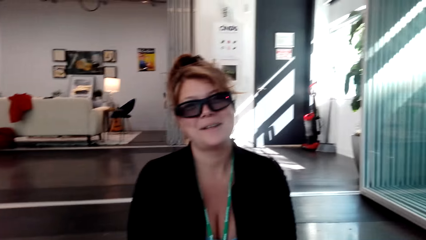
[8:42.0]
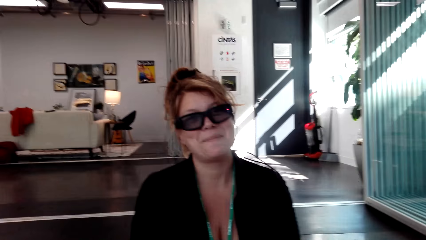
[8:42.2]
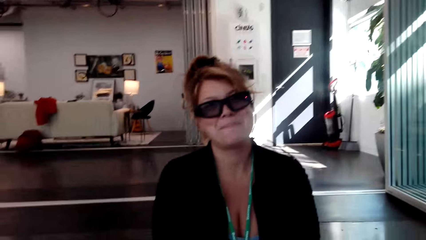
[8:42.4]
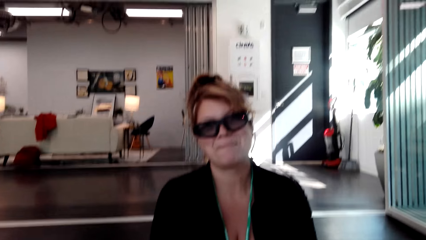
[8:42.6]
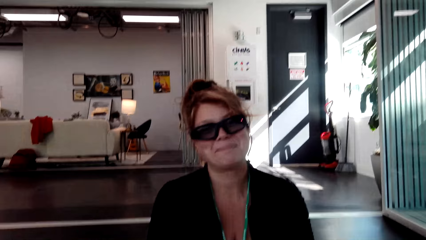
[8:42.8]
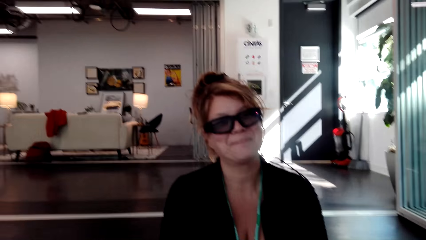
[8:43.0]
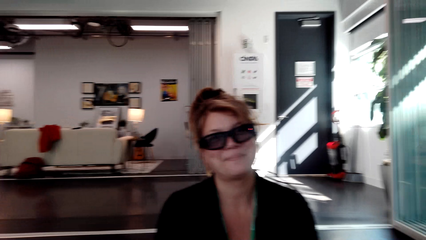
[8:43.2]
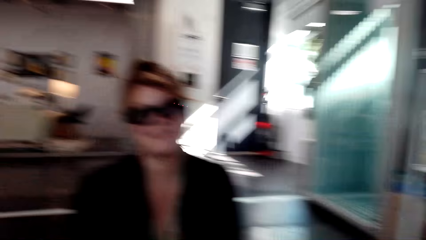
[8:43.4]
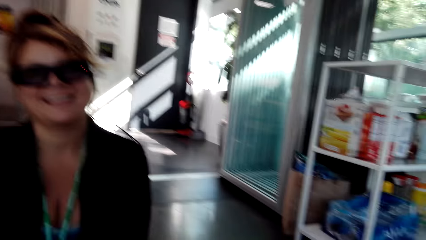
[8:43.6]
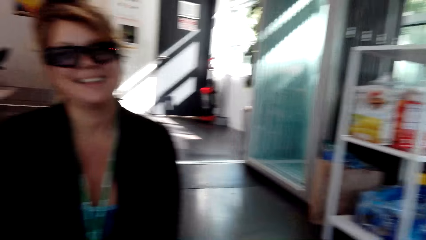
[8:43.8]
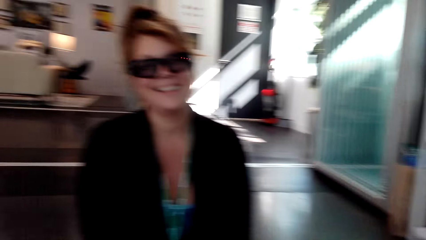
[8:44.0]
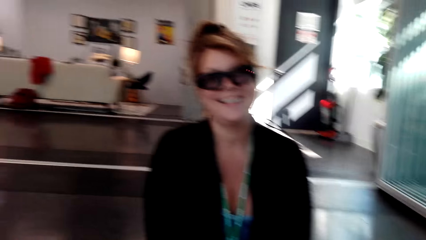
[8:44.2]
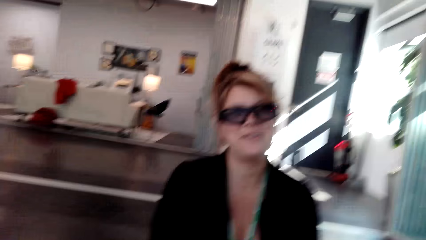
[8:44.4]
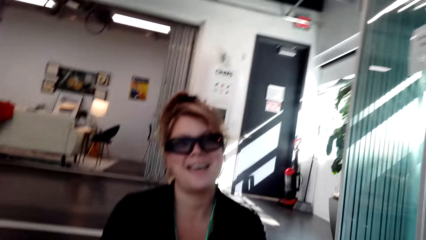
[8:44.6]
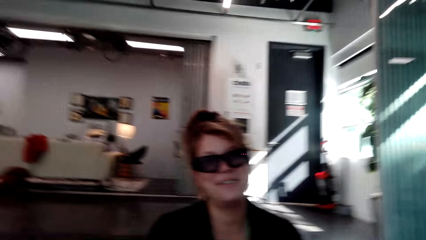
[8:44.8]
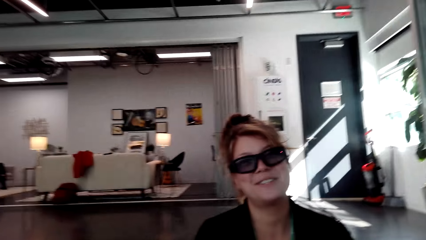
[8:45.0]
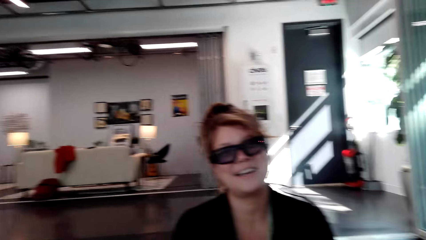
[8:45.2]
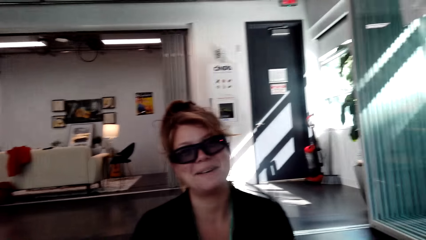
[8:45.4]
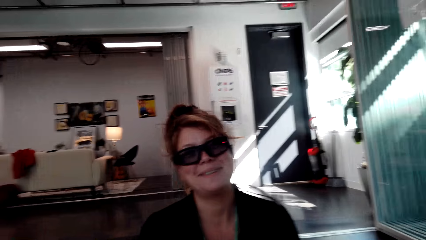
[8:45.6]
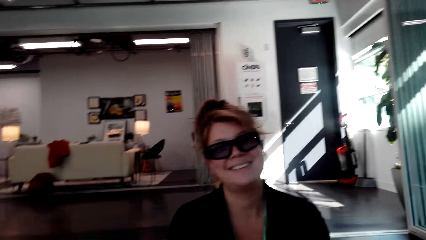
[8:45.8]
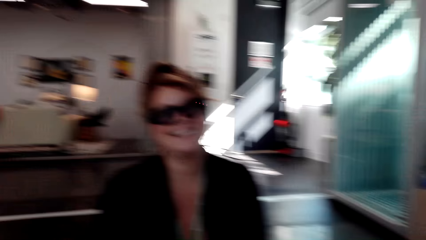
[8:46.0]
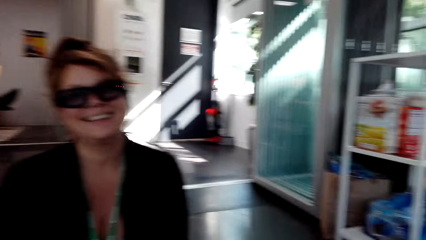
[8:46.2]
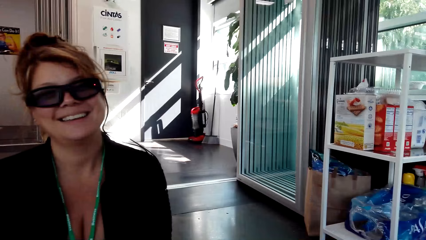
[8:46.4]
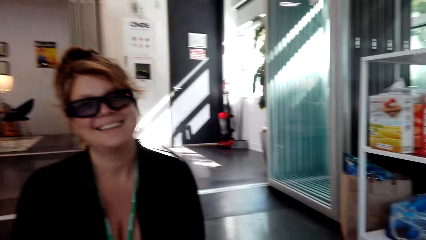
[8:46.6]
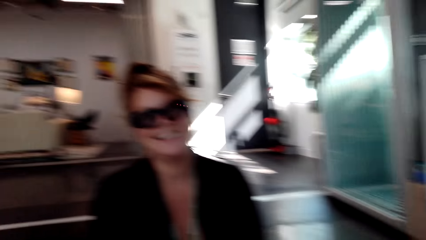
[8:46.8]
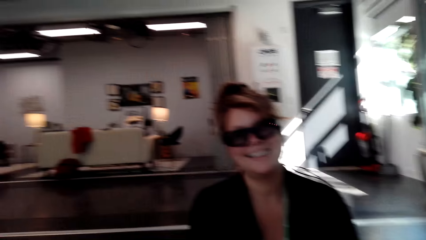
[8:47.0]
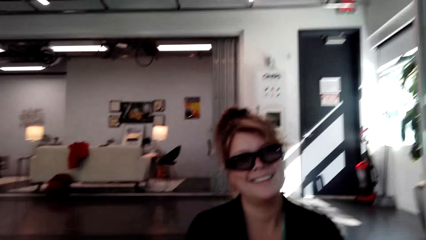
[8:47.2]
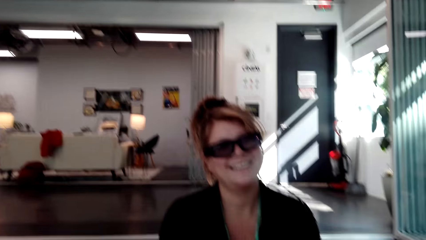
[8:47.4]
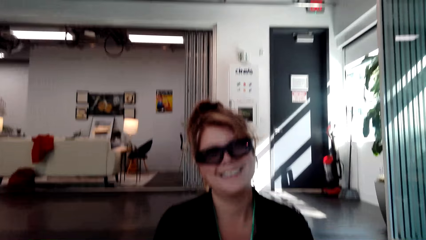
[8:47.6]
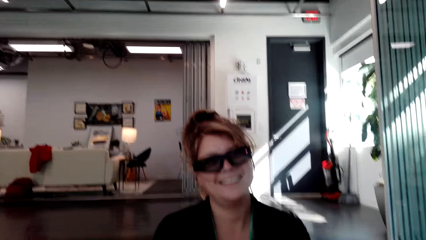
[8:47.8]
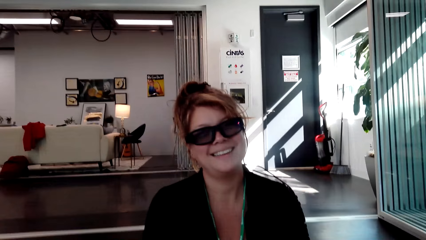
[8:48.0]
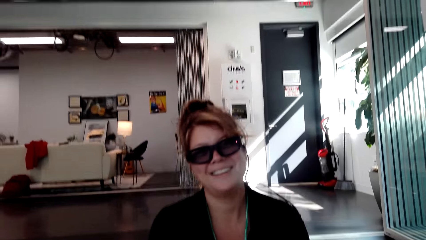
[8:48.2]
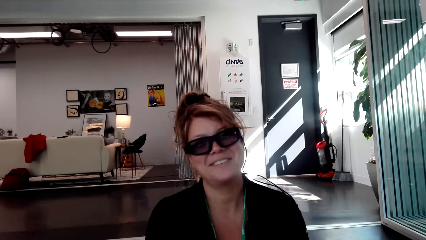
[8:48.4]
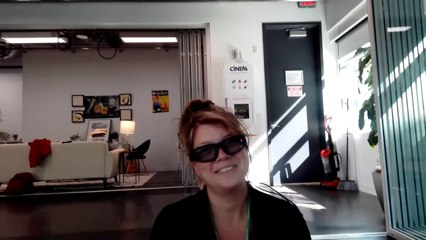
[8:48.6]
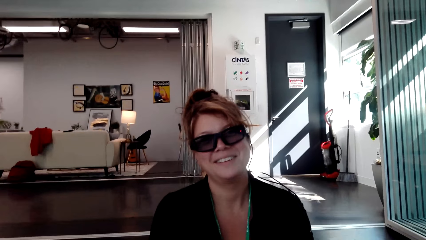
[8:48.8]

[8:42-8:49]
The camera wearer converses with a woman.

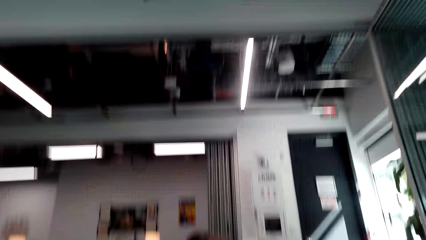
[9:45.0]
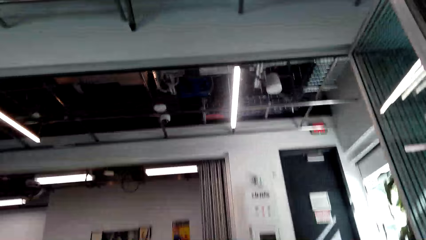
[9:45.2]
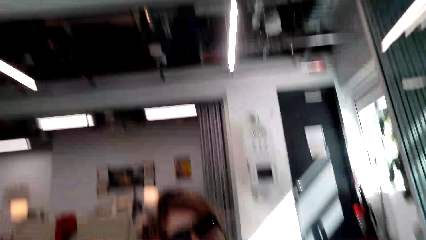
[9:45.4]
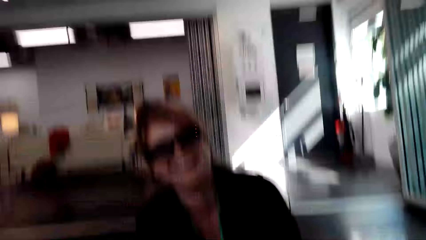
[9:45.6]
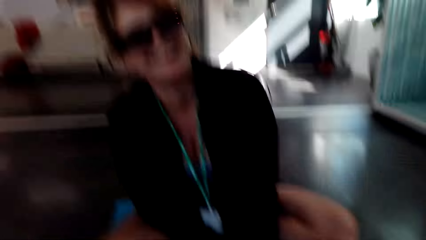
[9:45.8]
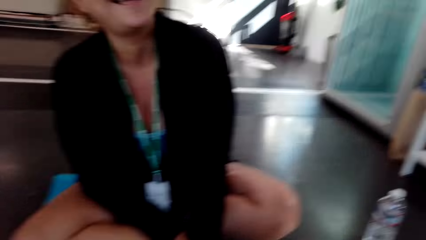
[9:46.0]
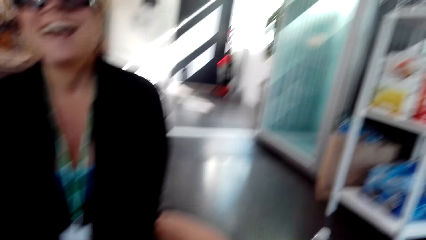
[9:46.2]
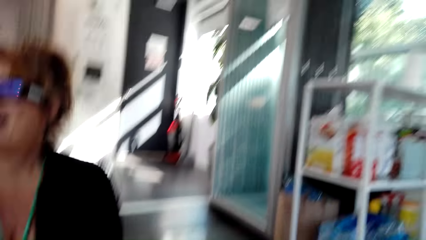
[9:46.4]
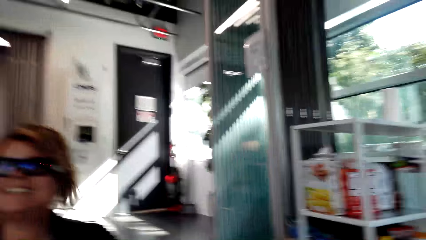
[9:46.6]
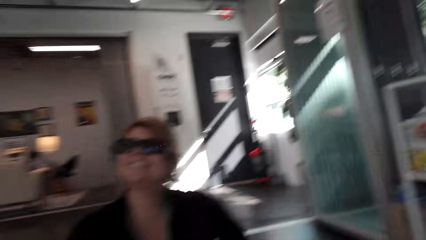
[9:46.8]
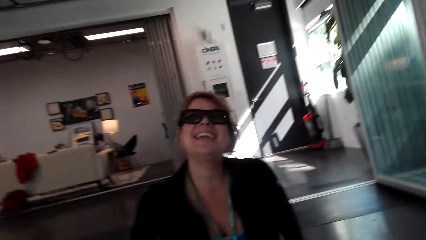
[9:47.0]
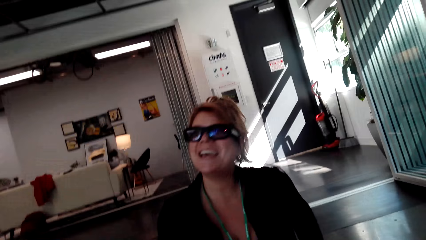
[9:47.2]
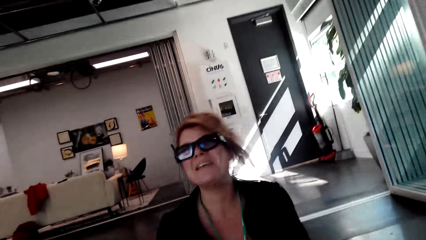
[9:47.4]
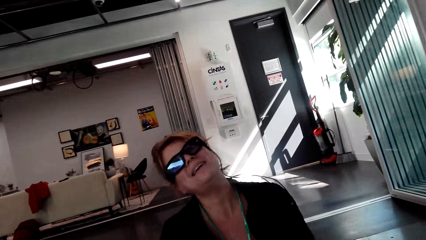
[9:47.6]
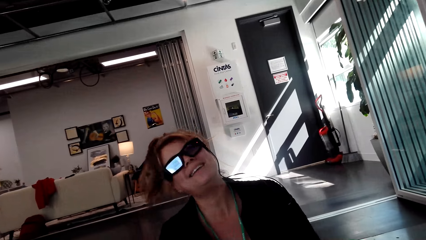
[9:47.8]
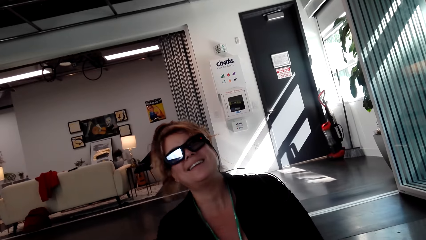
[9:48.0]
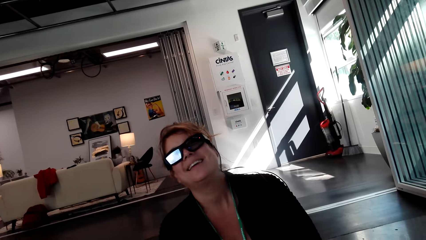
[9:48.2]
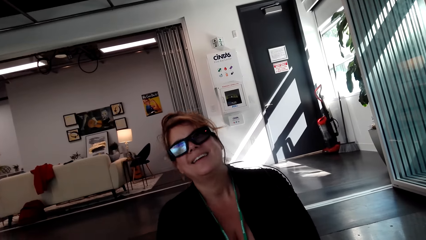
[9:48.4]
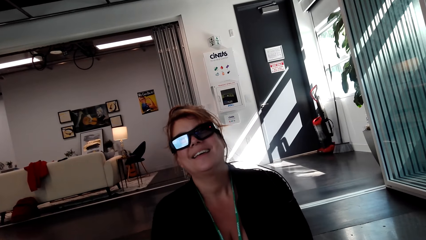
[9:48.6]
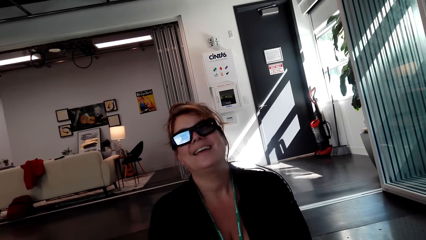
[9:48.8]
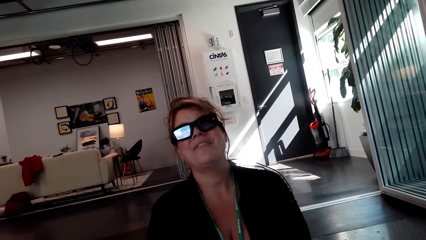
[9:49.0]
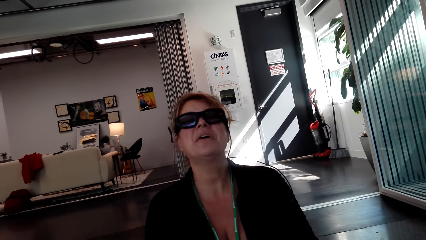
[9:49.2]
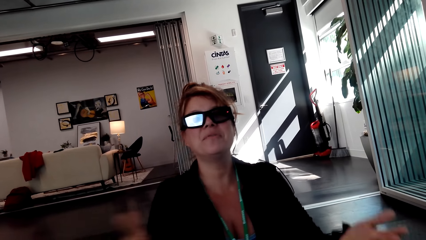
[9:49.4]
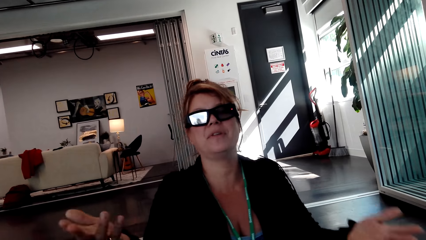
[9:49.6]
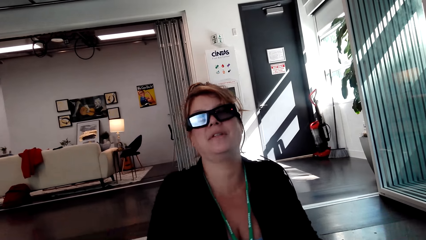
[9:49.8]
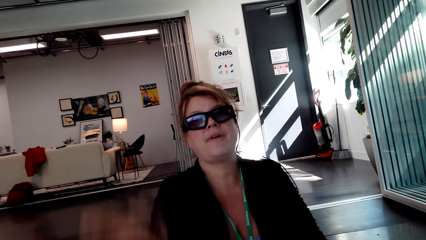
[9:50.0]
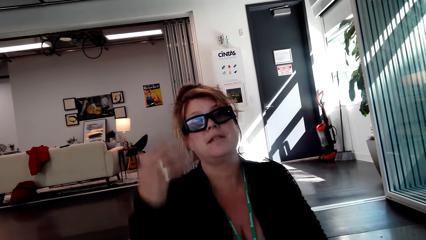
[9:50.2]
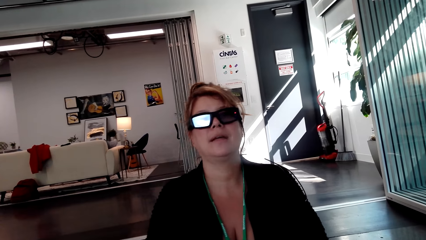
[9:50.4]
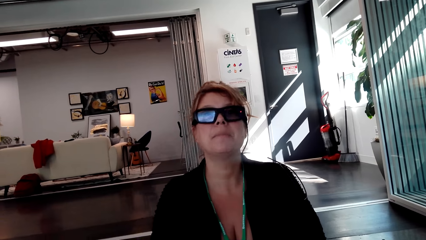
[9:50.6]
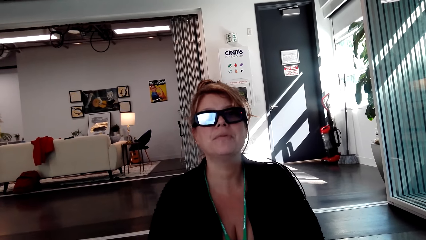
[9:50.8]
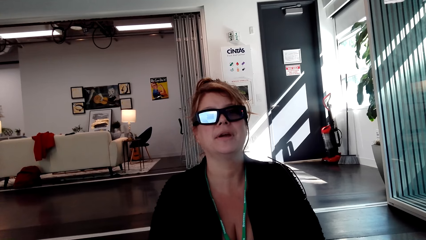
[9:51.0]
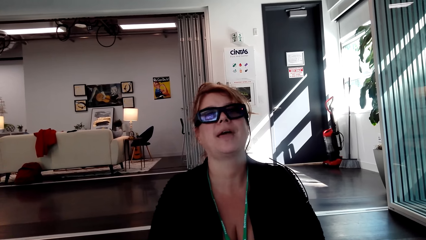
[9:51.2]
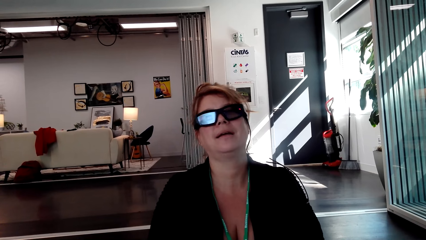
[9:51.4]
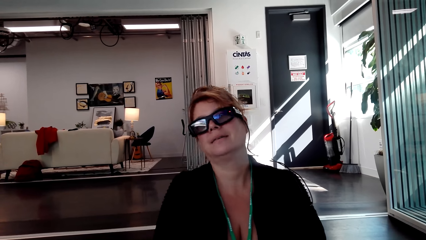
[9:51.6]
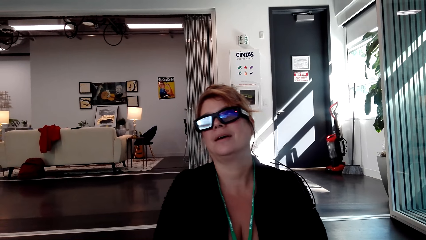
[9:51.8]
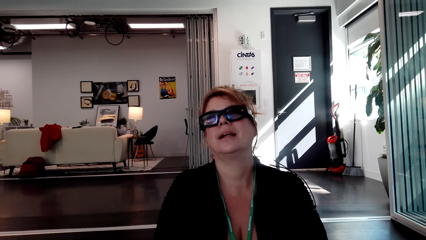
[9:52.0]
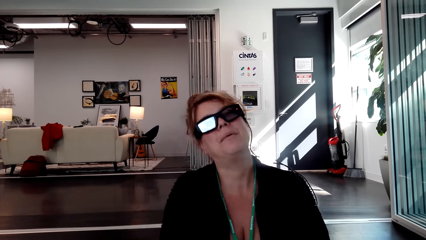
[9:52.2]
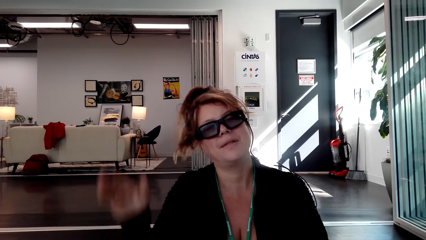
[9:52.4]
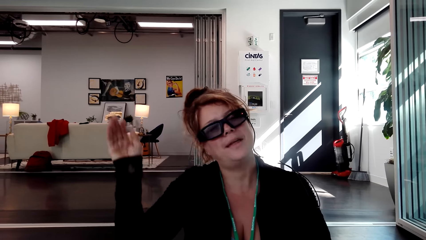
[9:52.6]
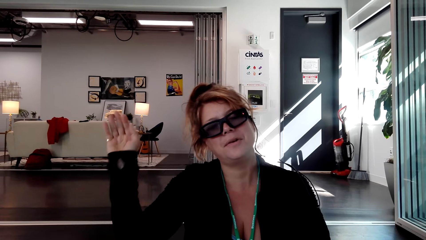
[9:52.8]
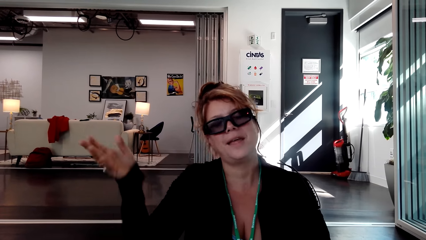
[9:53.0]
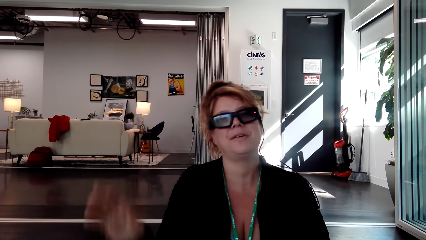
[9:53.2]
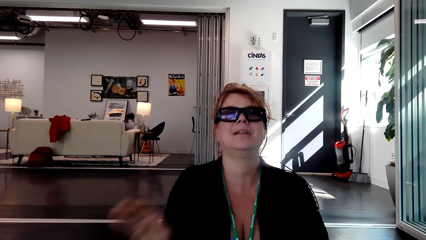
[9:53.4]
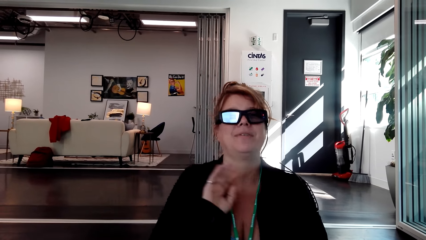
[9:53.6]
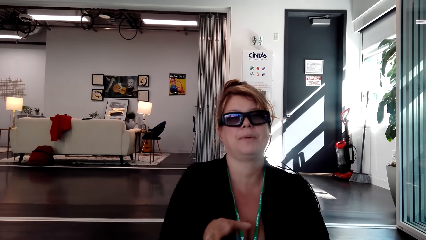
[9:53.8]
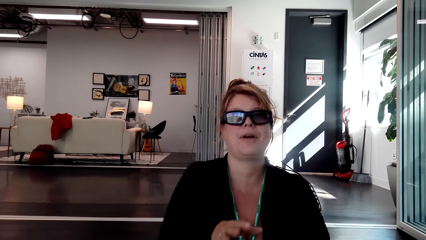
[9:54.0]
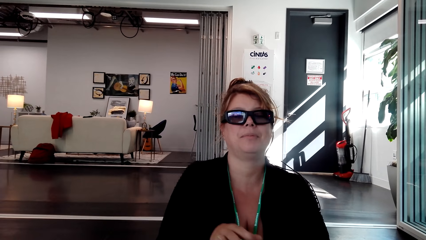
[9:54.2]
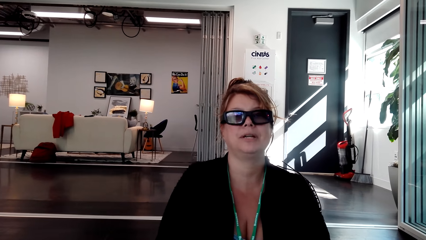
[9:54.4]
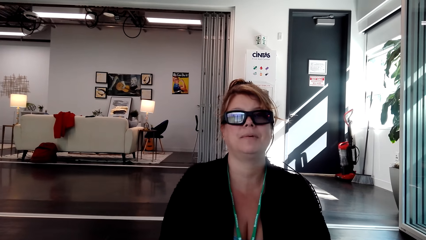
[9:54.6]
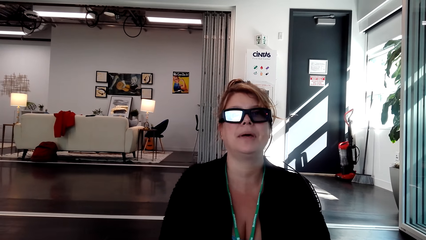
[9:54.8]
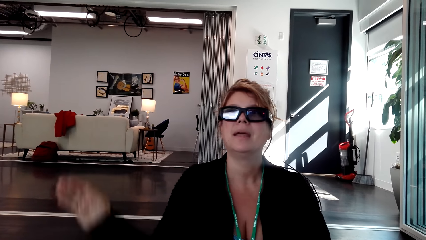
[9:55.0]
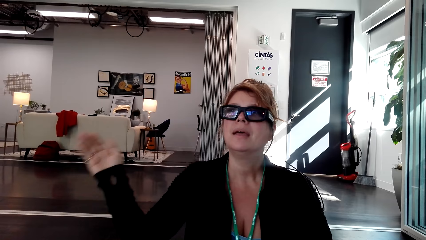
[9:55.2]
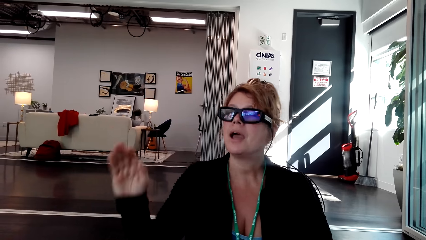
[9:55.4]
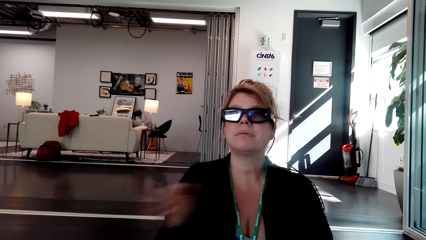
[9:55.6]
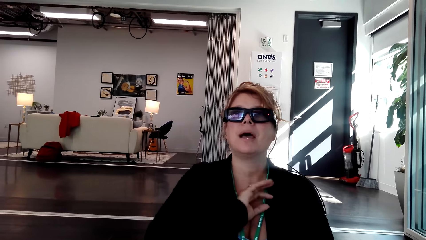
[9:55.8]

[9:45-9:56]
A person laughs. The camera wearer talks with the person.
